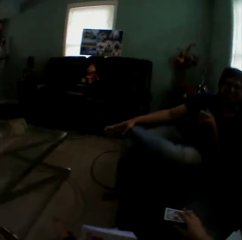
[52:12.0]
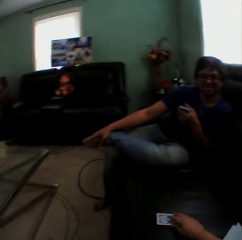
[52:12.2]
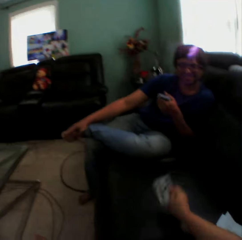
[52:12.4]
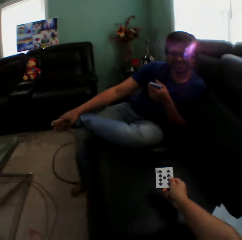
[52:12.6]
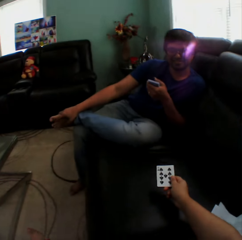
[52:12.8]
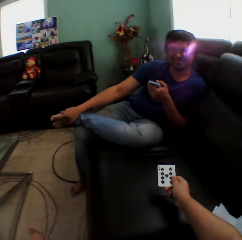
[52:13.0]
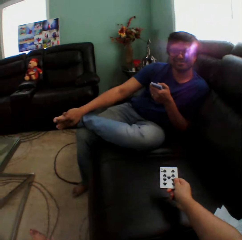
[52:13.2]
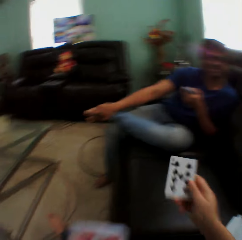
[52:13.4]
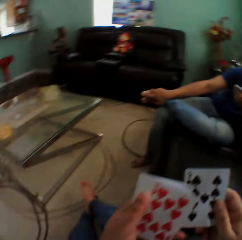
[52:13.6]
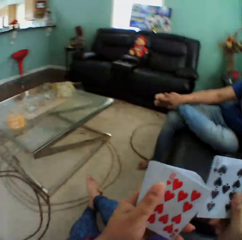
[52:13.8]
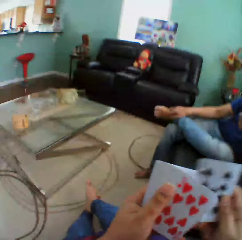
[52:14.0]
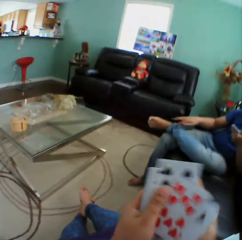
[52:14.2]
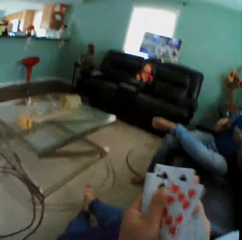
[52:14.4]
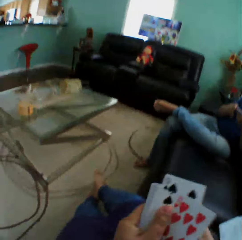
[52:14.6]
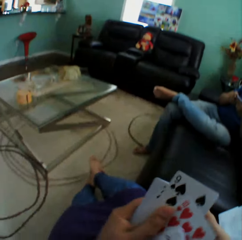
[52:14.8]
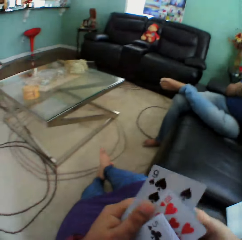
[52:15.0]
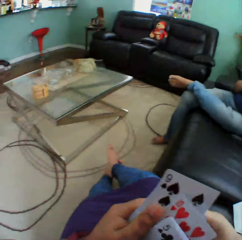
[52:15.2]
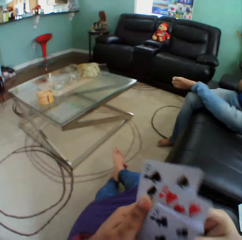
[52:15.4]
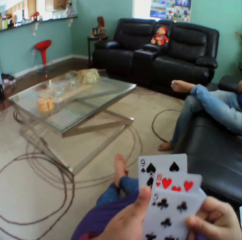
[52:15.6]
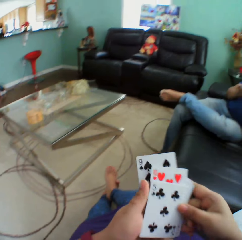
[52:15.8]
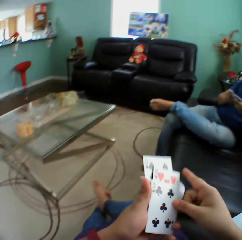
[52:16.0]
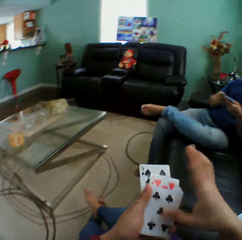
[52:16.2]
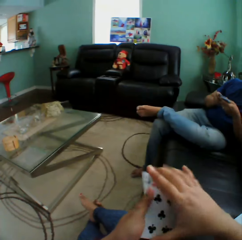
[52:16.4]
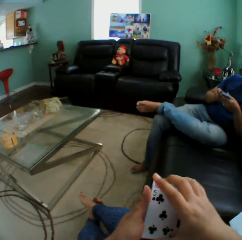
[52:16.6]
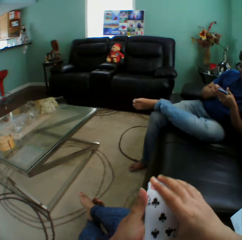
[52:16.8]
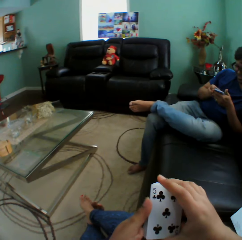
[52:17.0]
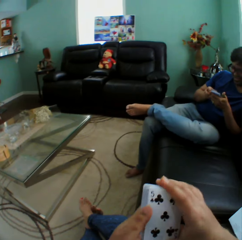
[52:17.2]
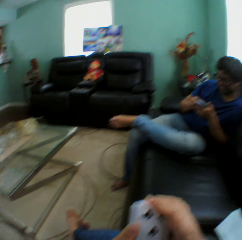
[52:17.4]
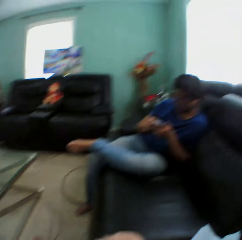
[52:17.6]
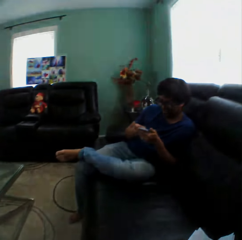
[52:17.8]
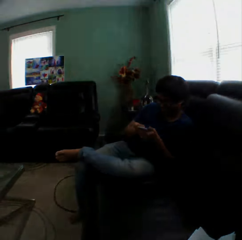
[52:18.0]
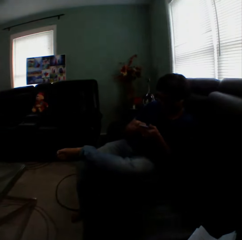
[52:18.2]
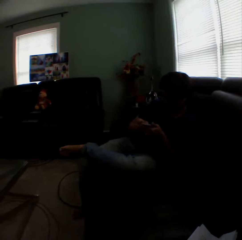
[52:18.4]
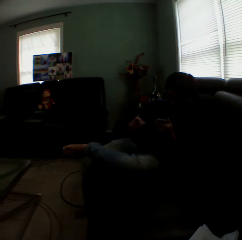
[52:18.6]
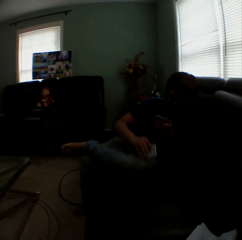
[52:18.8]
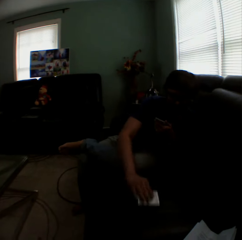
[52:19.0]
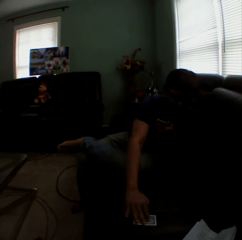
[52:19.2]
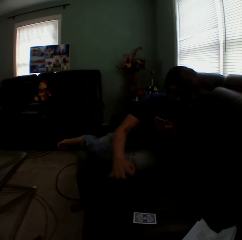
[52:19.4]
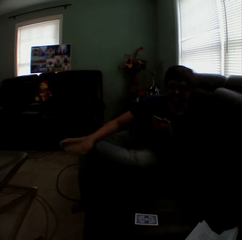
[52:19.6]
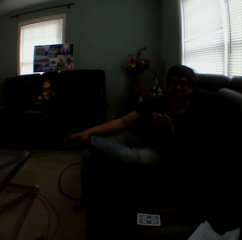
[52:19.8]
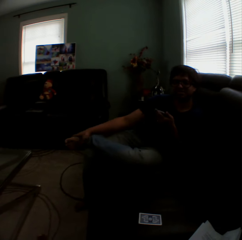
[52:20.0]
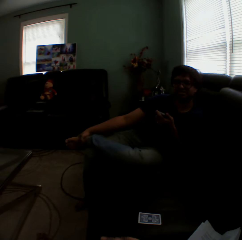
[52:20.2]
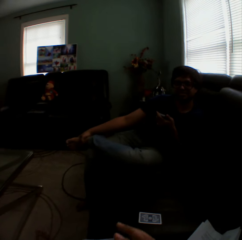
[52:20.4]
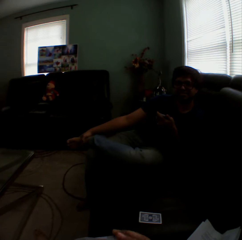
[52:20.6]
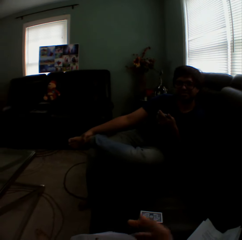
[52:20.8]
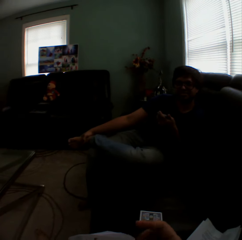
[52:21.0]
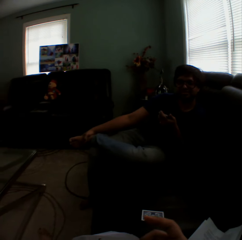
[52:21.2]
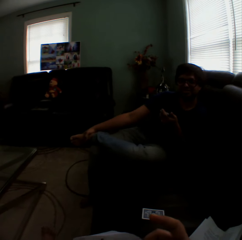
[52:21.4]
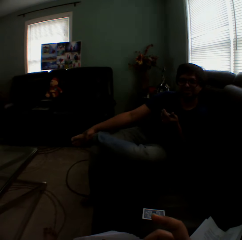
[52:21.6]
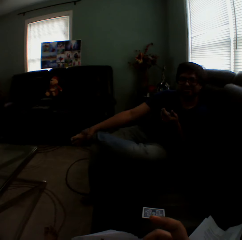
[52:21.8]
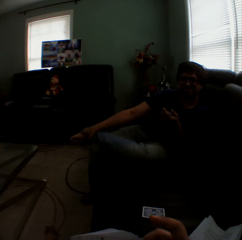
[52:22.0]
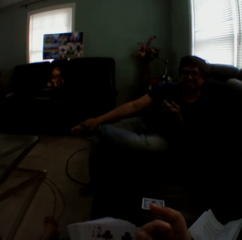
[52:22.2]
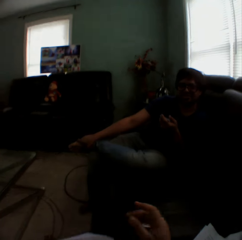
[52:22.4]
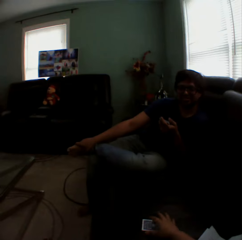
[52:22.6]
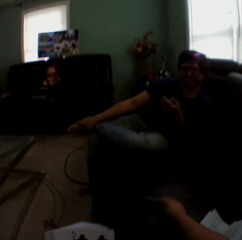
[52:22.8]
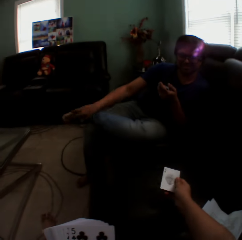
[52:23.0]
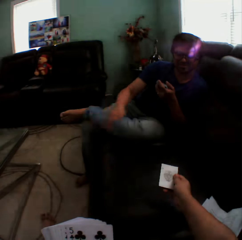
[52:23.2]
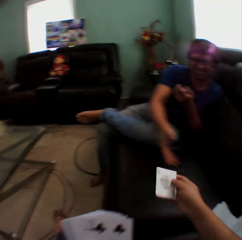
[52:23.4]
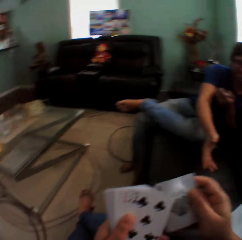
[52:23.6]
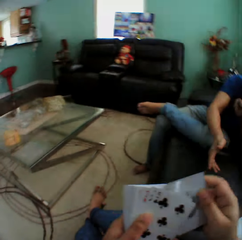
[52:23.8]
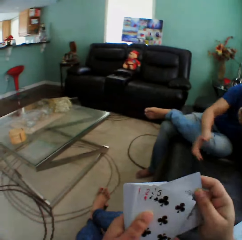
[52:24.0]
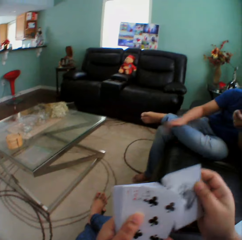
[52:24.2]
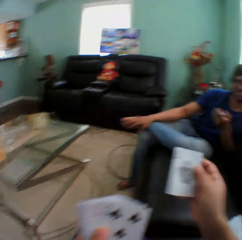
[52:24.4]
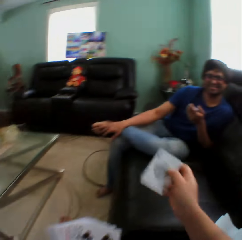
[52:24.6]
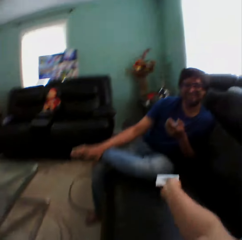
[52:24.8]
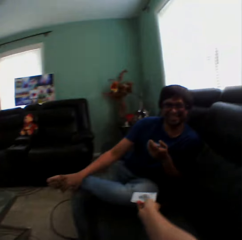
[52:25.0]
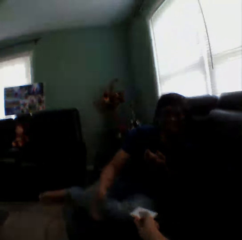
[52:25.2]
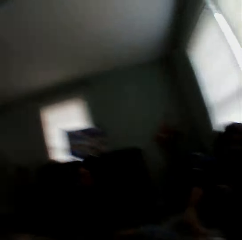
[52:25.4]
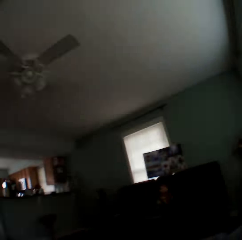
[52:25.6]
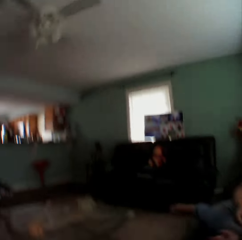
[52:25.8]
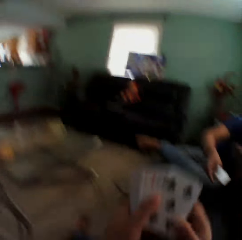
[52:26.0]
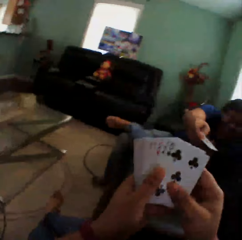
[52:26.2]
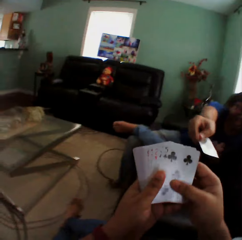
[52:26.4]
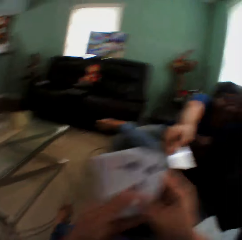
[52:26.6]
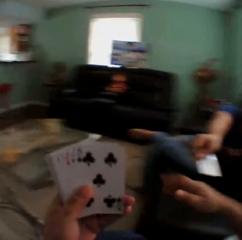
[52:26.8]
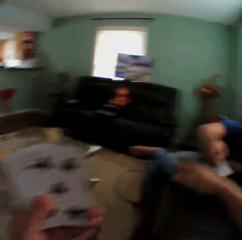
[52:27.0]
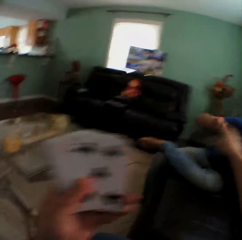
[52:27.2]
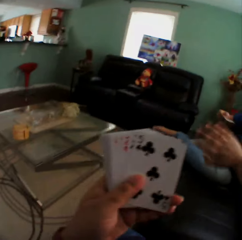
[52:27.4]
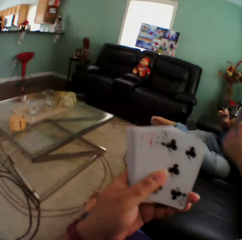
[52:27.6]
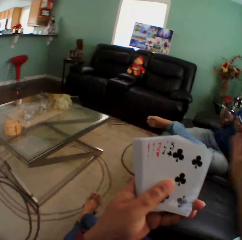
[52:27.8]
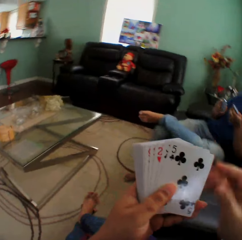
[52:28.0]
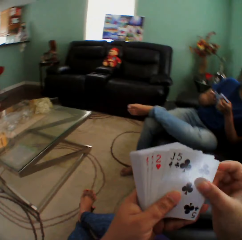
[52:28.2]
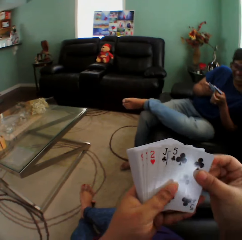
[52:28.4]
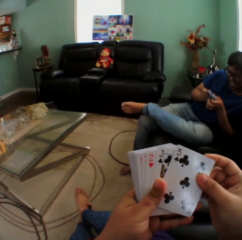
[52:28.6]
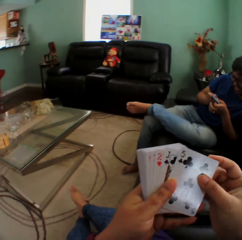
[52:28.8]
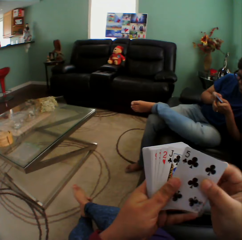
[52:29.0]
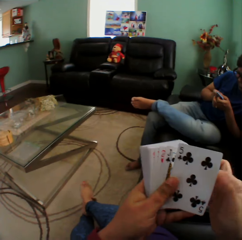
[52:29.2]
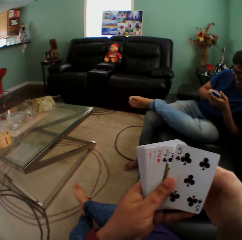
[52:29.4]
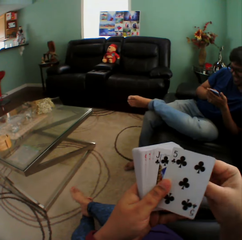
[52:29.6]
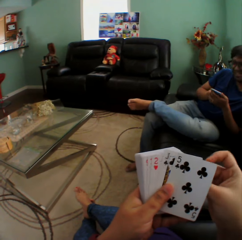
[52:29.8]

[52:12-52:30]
The camera wearer holds the card. She arranges the cards on her hand. A man puts a card on the couch. The camera wearer picks up the card. The man stretches his hand towards the camera wearer. The camera wearer stretches her hand towards the man. She looks around the house. The man holds the card. The camera wearer gestures with her hand.

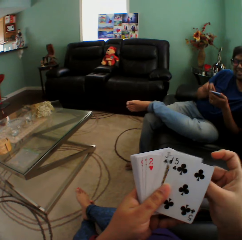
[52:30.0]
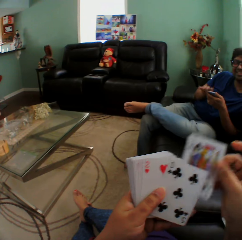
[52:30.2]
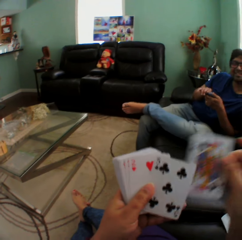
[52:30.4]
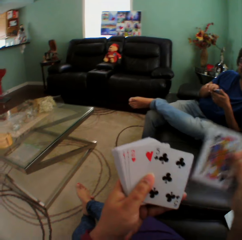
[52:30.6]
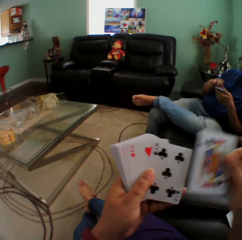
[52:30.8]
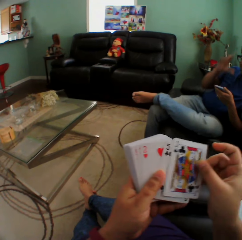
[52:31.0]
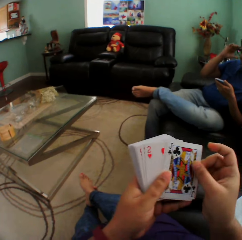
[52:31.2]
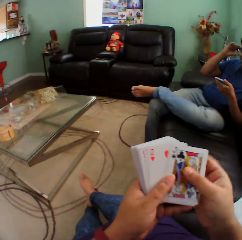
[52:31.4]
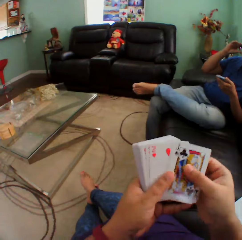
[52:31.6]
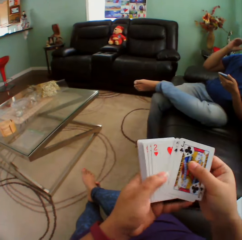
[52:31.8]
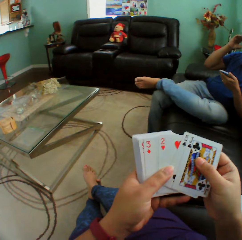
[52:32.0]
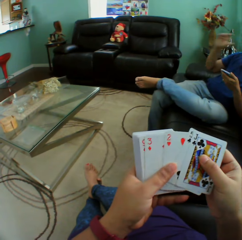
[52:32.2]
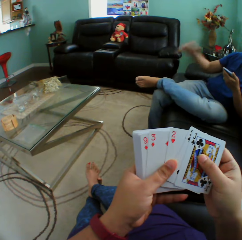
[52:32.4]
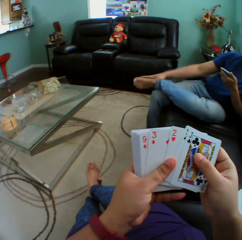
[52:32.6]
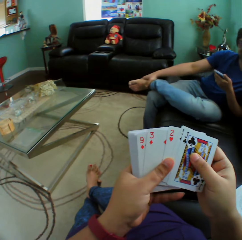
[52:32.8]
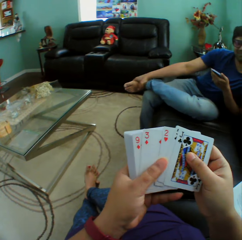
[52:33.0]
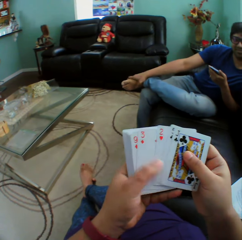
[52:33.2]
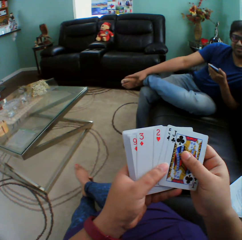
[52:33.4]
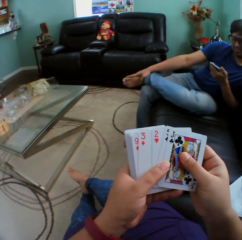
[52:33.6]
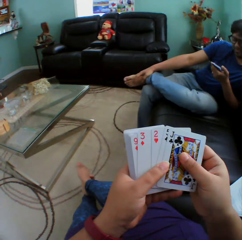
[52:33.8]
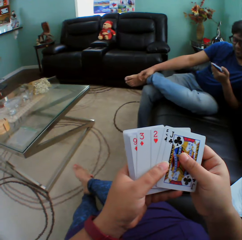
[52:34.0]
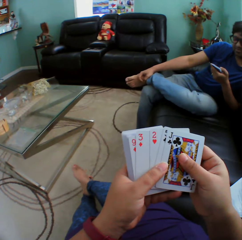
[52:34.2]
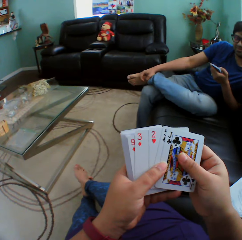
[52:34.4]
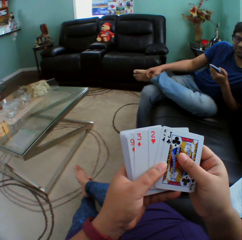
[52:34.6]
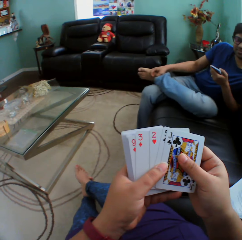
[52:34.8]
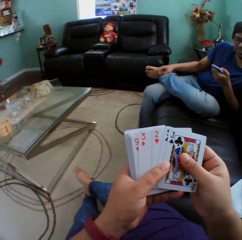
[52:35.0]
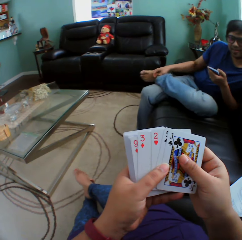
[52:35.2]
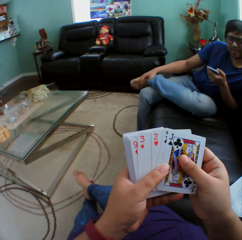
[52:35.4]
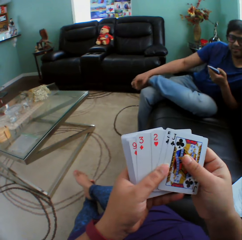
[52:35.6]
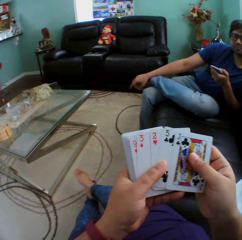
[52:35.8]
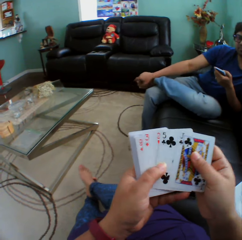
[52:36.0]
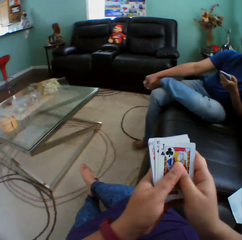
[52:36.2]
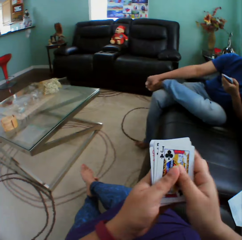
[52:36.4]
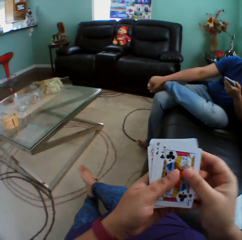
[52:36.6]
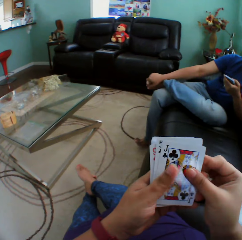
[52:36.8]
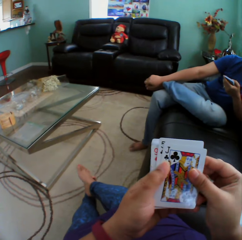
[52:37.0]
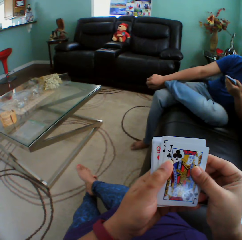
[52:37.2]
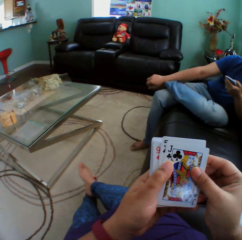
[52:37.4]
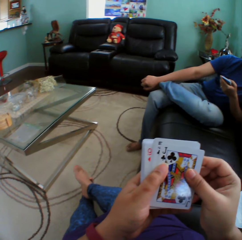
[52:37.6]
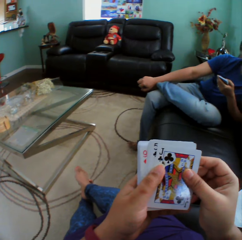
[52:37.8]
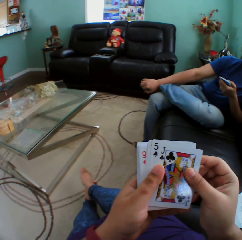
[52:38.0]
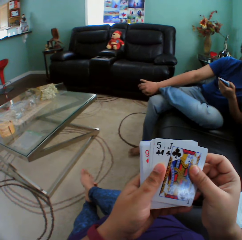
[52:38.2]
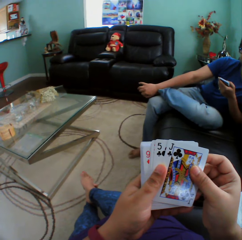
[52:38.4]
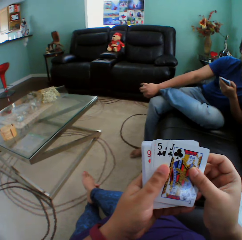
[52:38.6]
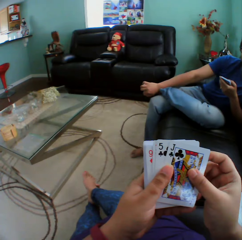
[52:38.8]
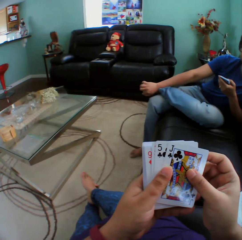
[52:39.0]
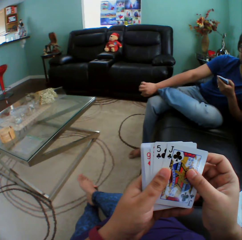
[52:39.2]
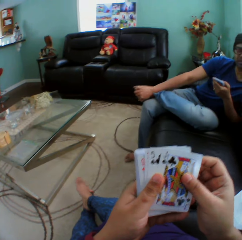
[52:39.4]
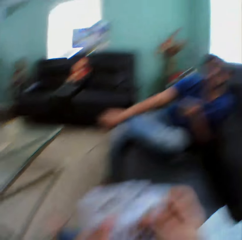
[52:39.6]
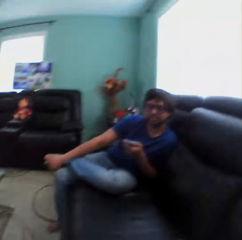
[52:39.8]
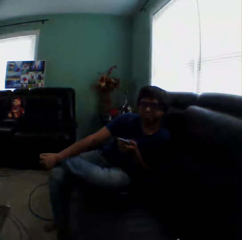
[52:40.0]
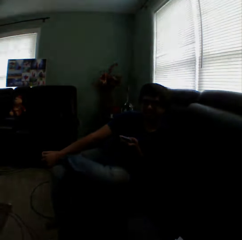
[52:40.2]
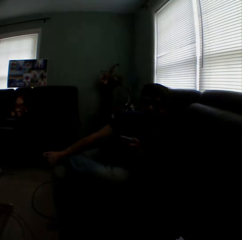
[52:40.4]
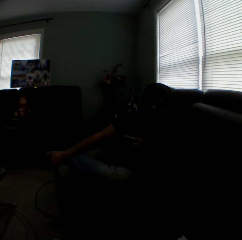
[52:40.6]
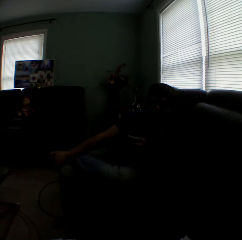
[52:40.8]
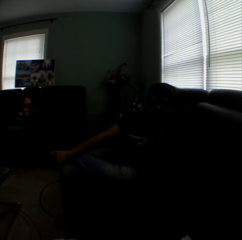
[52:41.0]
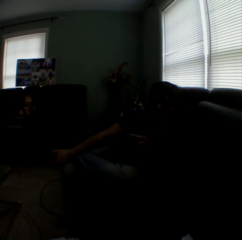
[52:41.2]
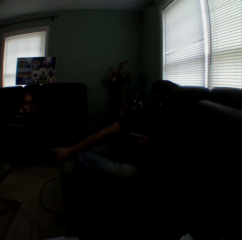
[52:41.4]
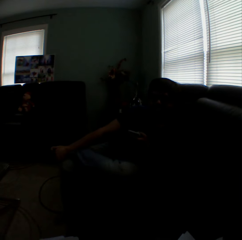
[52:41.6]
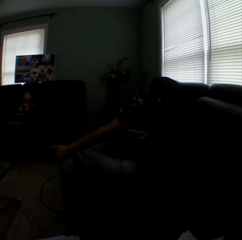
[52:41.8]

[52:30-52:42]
A man lifts his hand. The man puts down his hand. The camera wearer looks at the cards.
